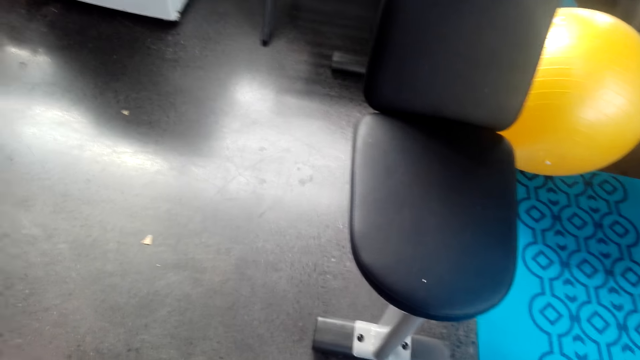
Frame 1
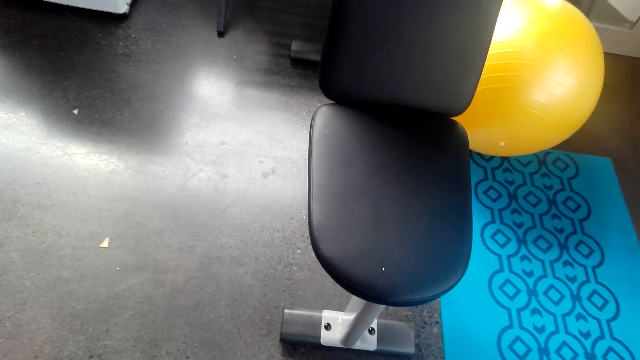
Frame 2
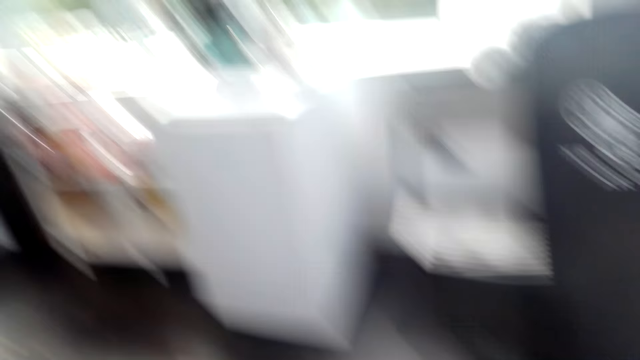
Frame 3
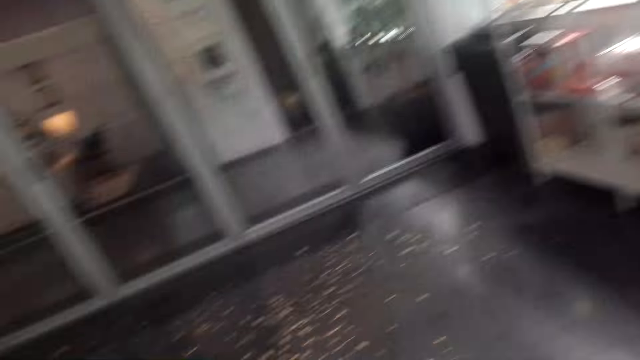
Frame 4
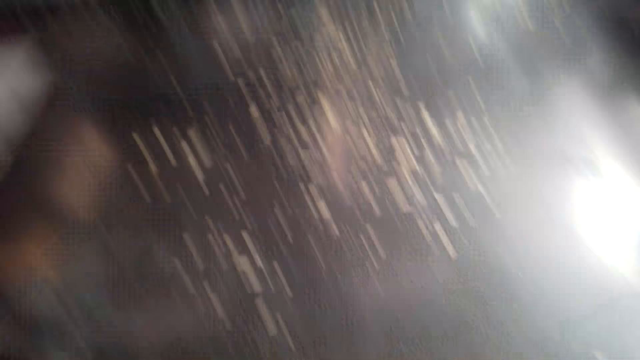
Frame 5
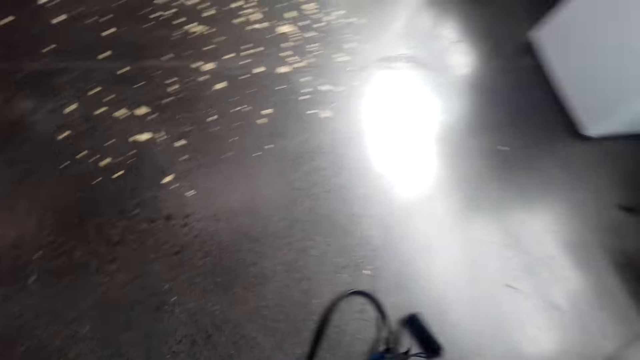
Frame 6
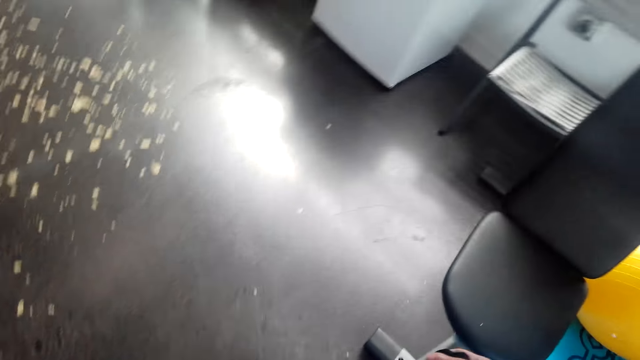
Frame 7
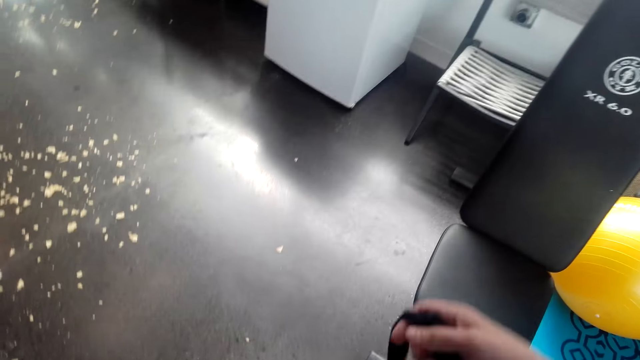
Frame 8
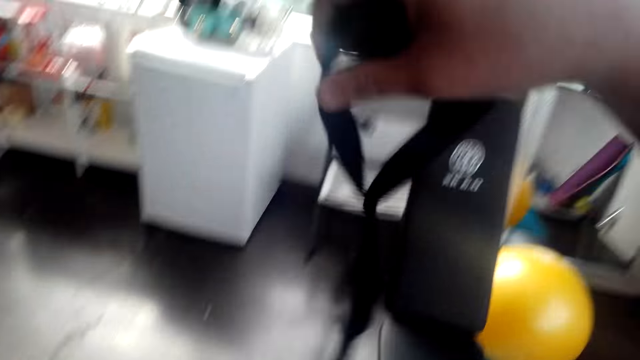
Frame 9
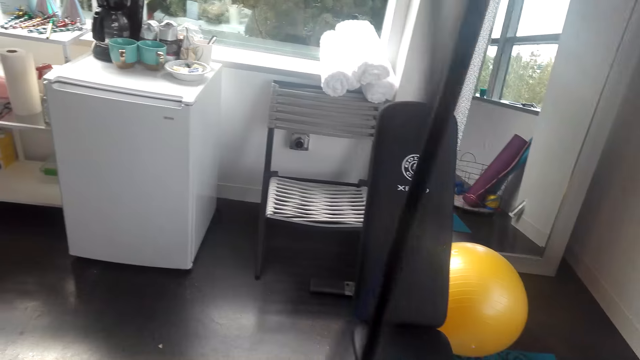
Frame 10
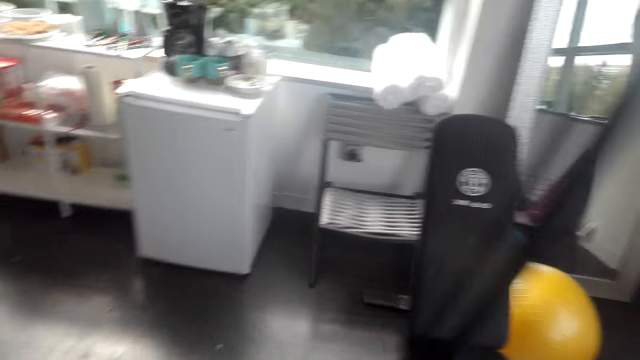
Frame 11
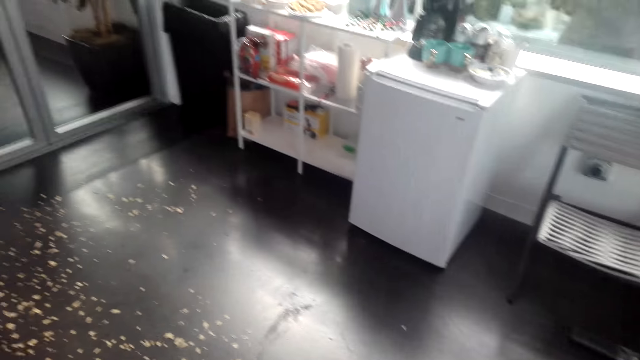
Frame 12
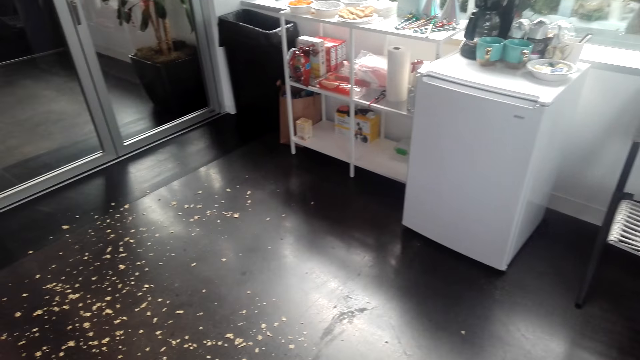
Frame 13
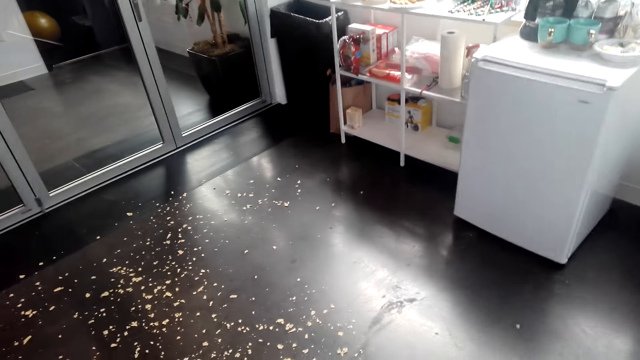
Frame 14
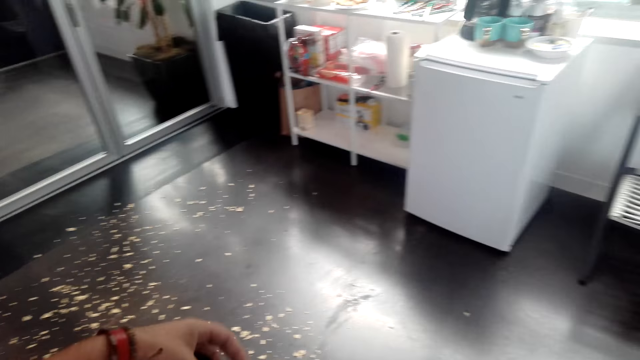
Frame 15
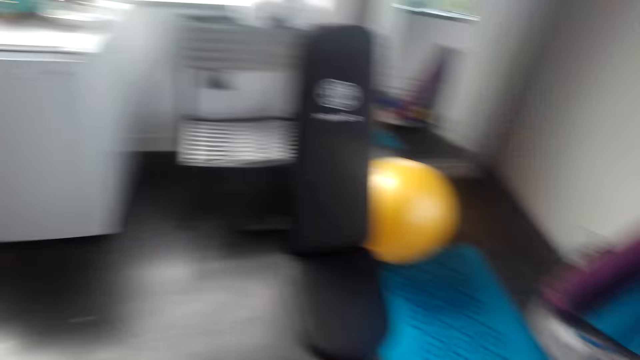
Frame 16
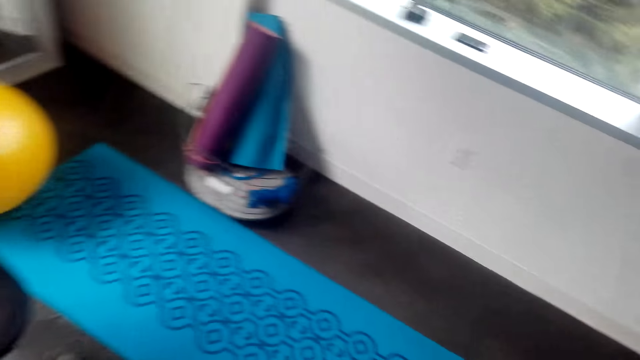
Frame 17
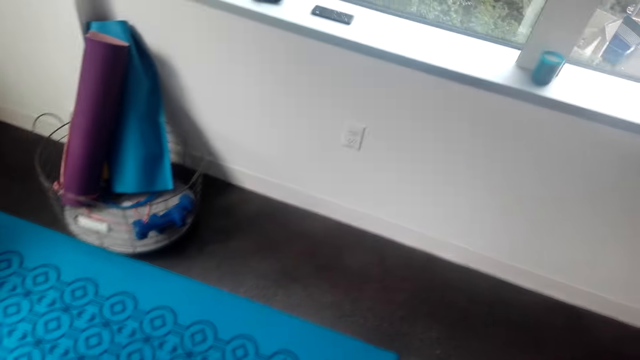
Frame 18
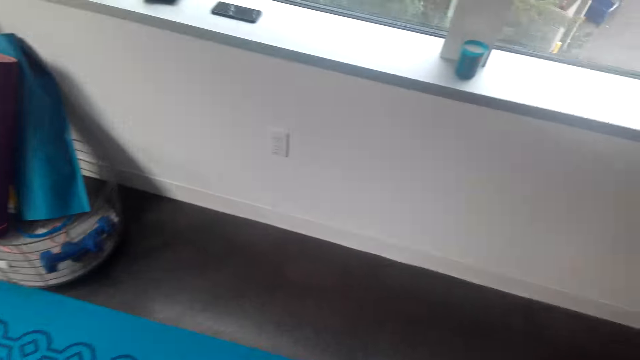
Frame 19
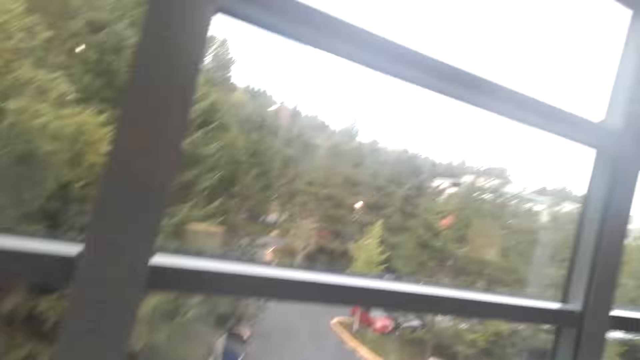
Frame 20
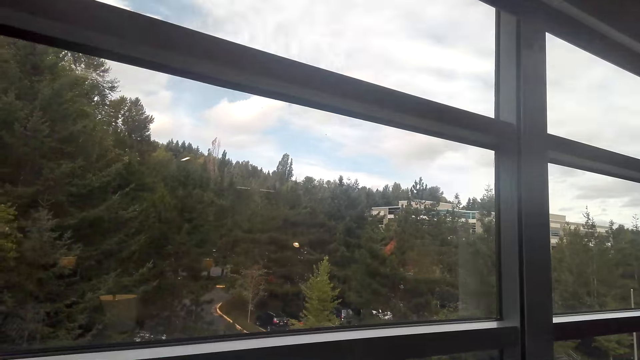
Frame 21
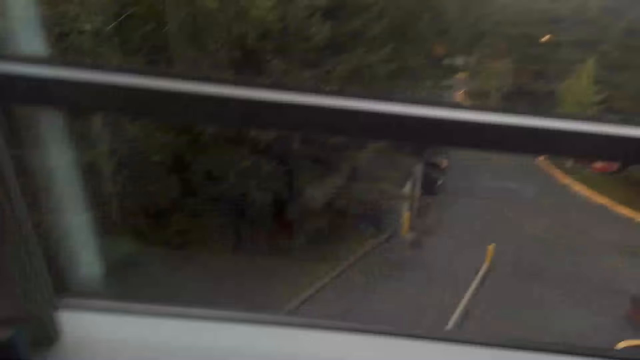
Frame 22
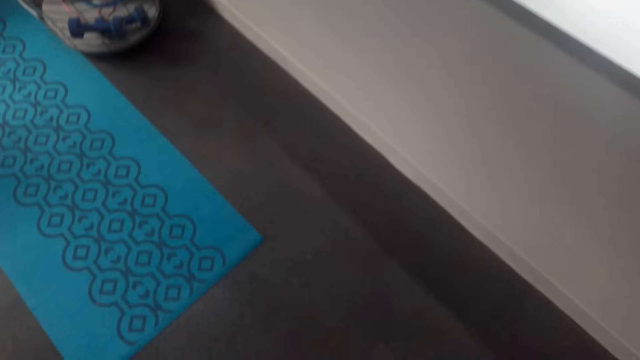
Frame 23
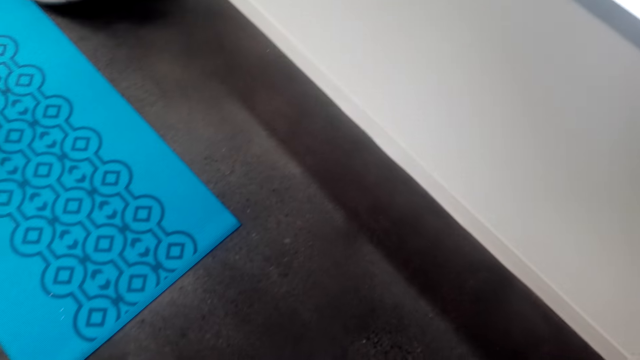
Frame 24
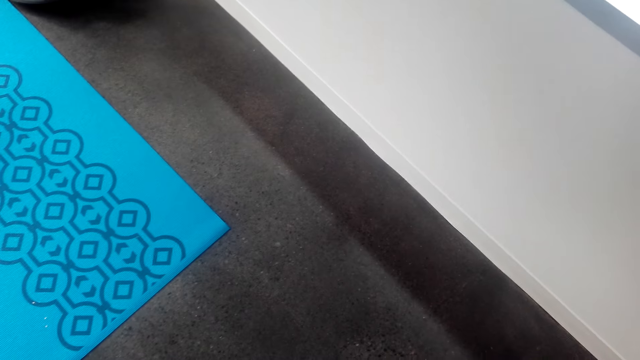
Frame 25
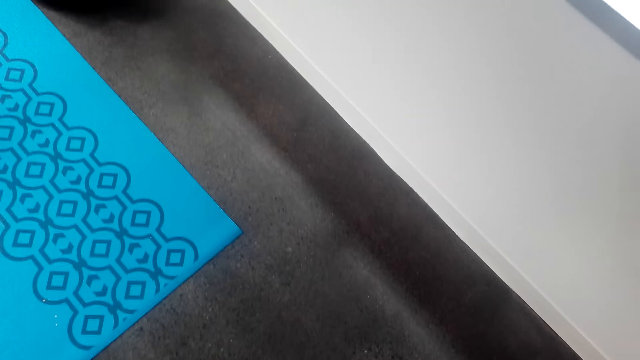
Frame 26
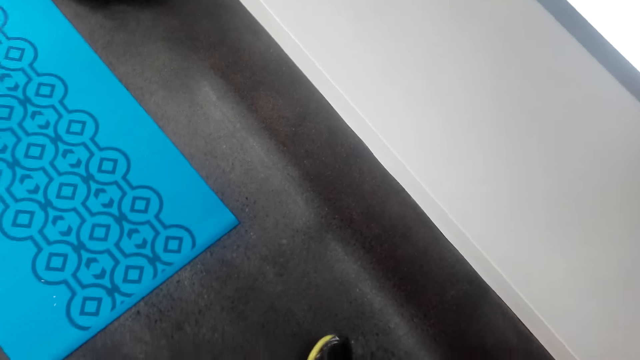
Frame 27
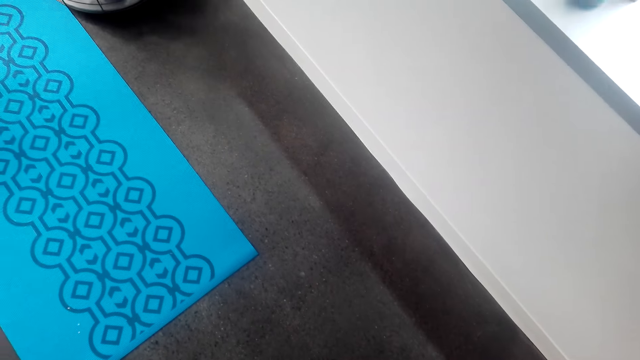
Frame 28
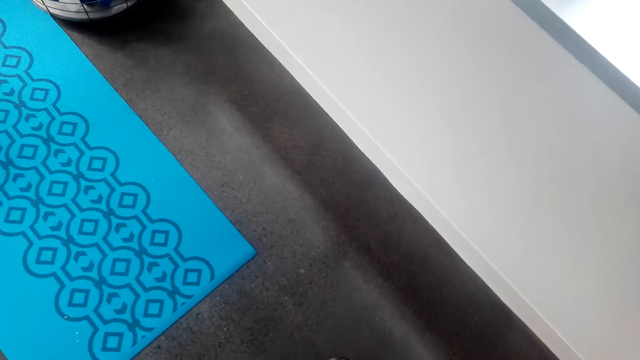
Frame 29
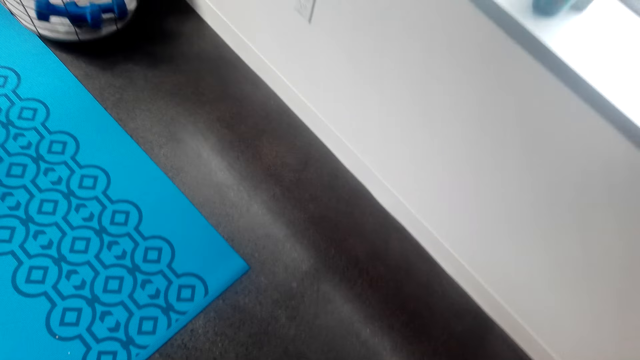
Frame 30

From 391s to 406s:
The camera wearer looks around the house. He folds the fit monkey gym in his hands. He stretches the resistance bands. He turns around the room. He looks around the house. He unfolds the fit monkey gym in his hands.

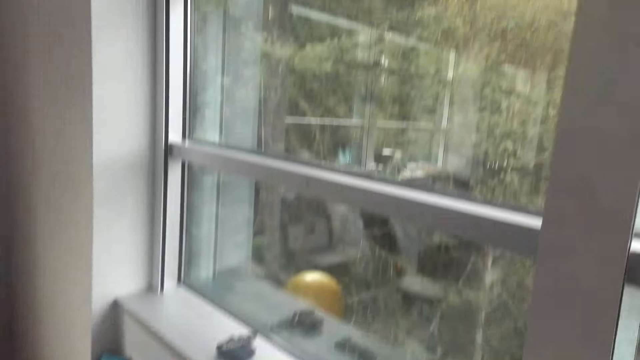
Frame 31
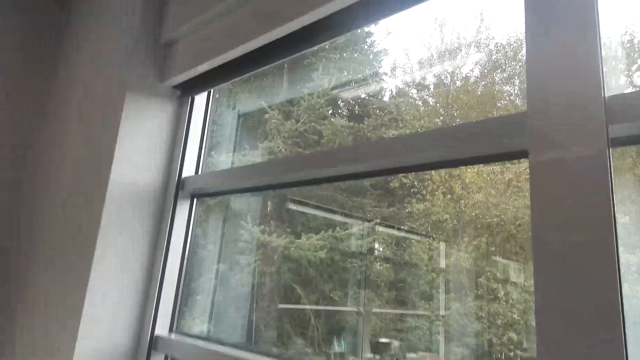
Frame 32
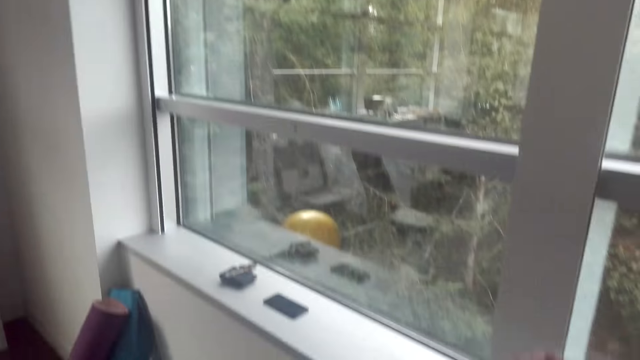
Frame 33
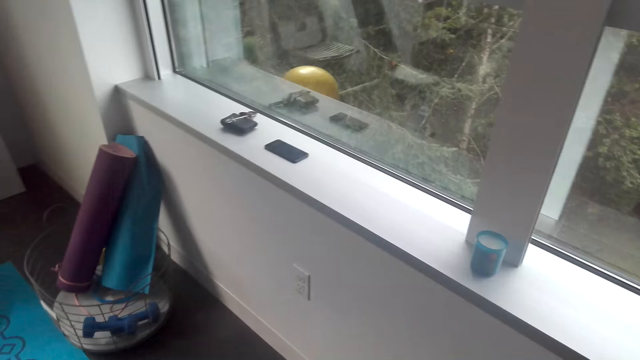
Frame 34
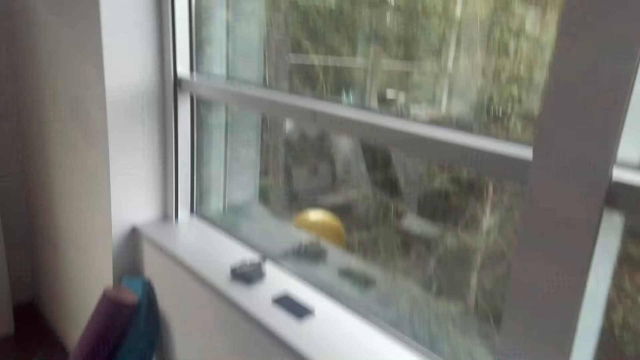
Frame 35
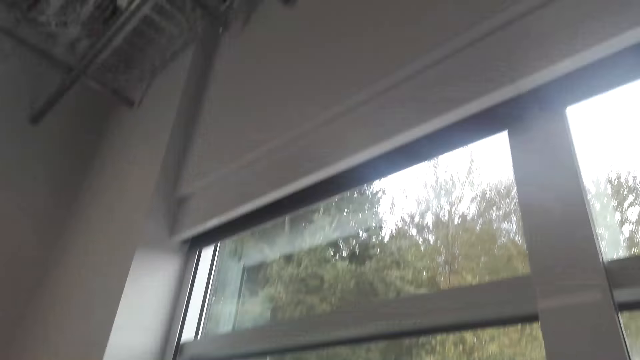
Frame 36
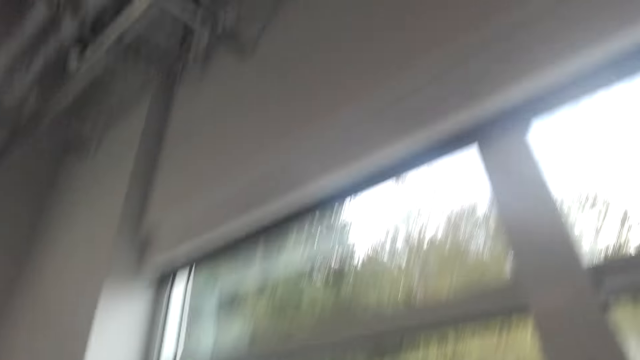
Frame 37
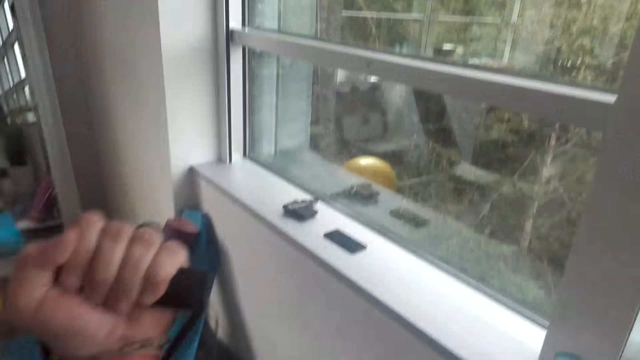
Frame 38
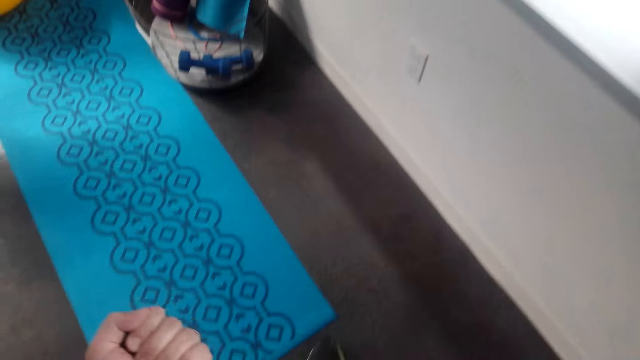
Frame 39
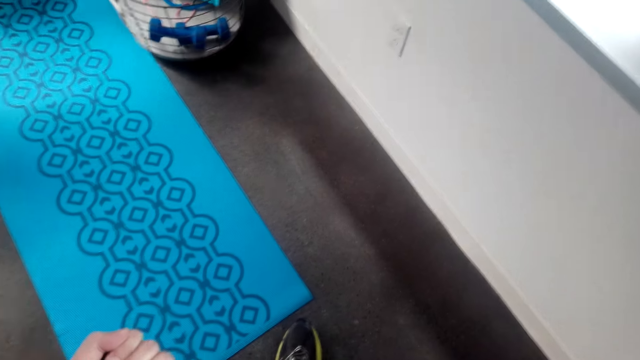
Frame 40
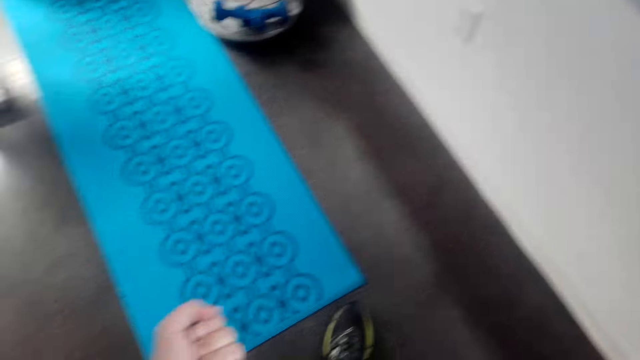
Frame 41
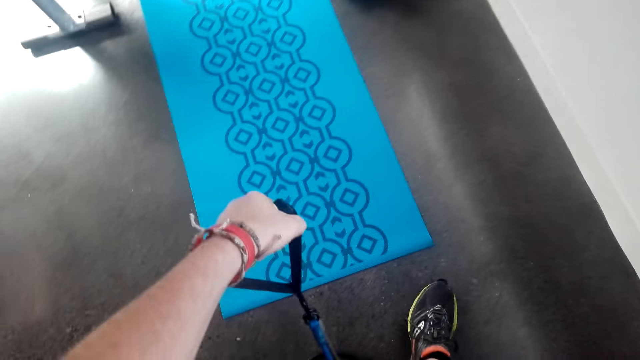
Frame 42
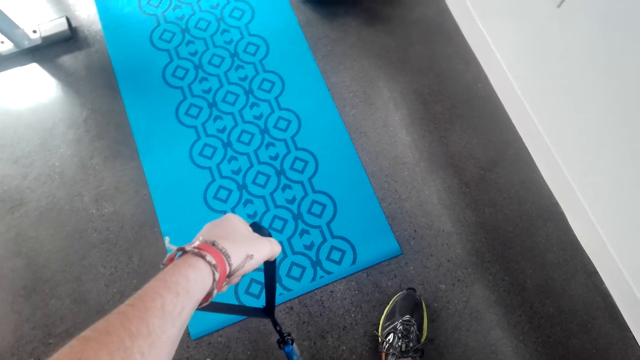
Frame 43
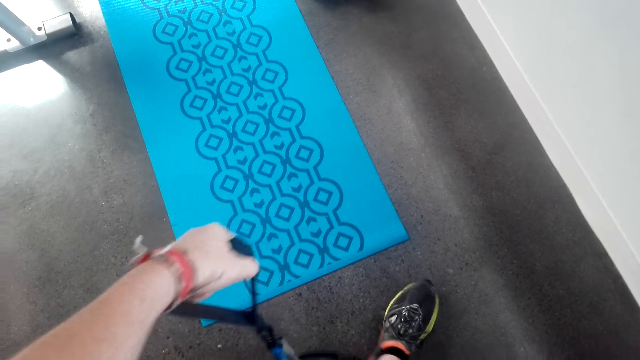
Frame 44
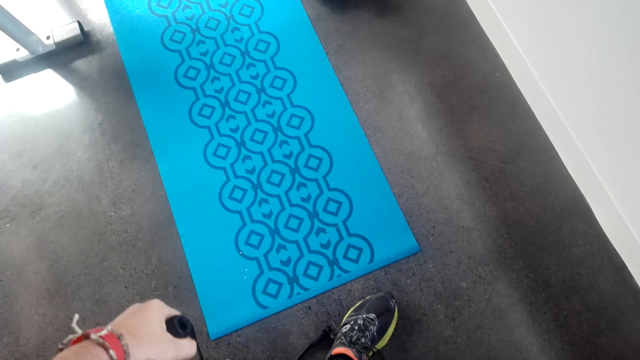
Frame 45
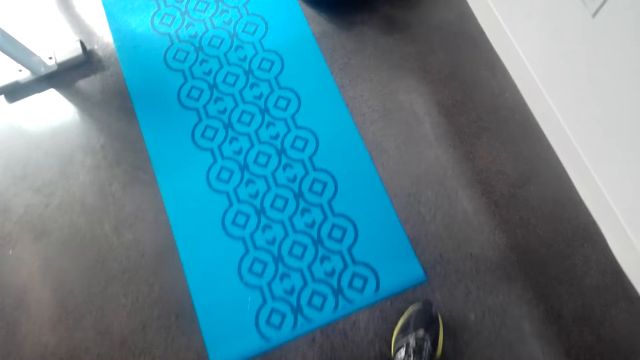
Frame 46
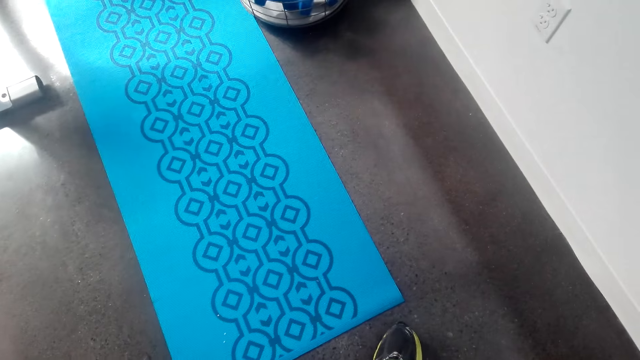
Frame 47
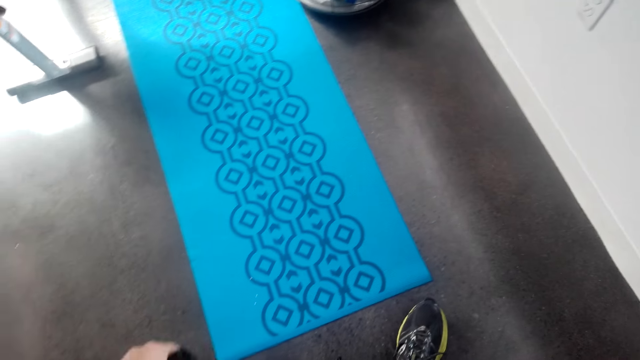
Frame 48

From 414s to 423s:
The camera wearer looks around the house. They do exercise with a fit monkey gym.
